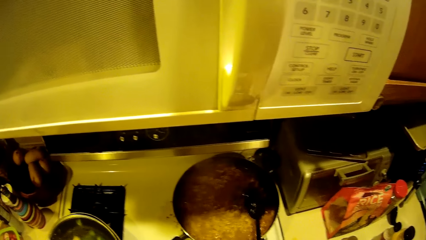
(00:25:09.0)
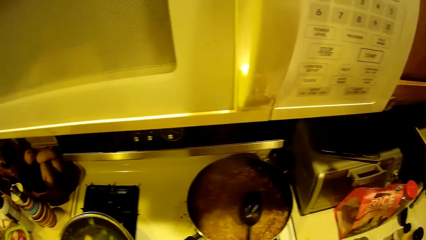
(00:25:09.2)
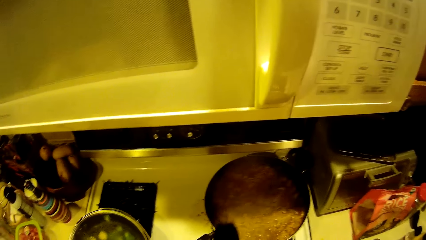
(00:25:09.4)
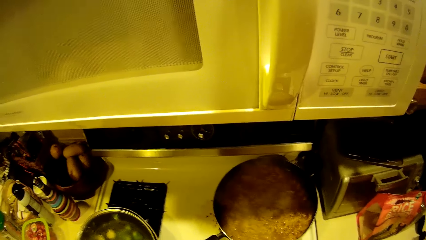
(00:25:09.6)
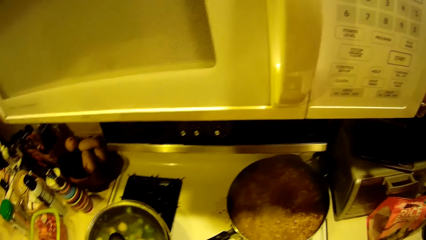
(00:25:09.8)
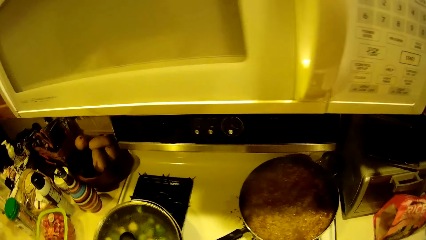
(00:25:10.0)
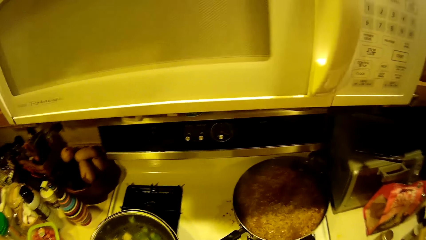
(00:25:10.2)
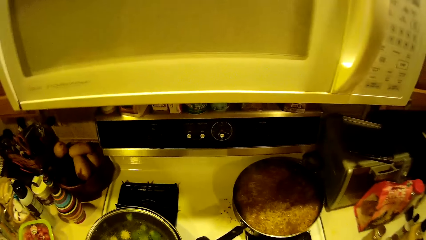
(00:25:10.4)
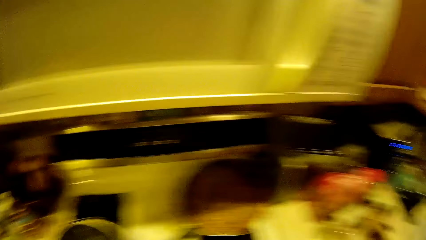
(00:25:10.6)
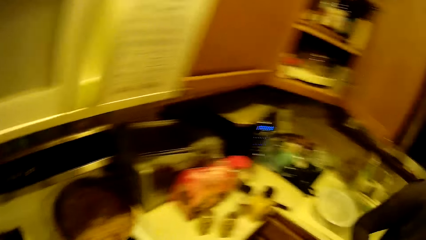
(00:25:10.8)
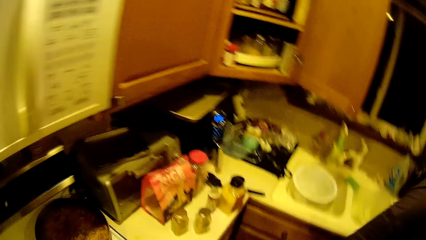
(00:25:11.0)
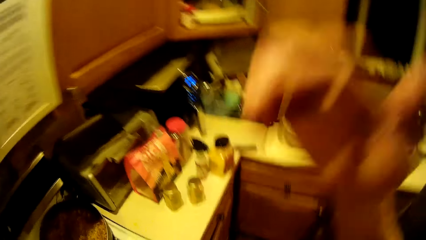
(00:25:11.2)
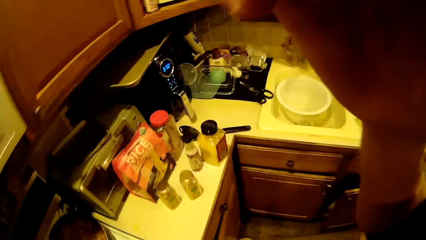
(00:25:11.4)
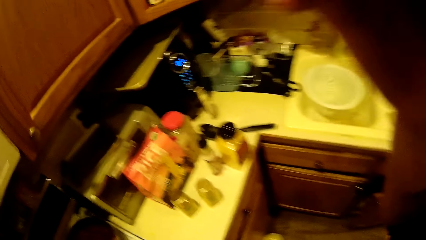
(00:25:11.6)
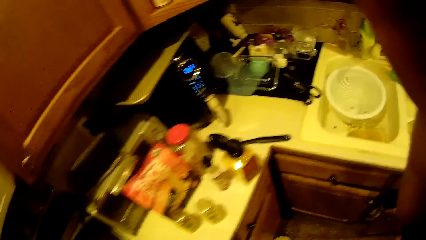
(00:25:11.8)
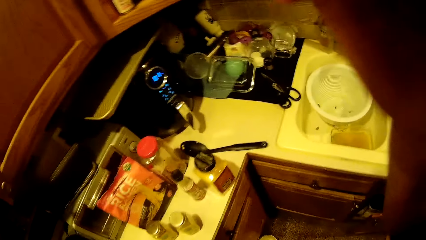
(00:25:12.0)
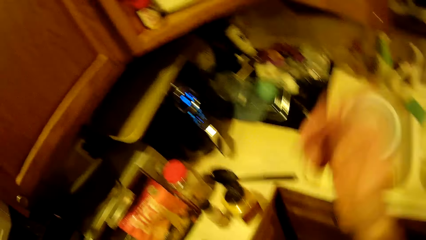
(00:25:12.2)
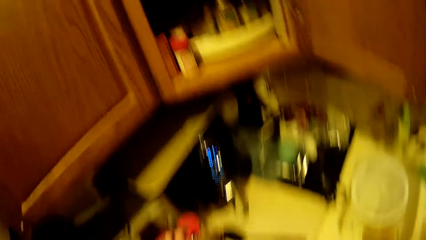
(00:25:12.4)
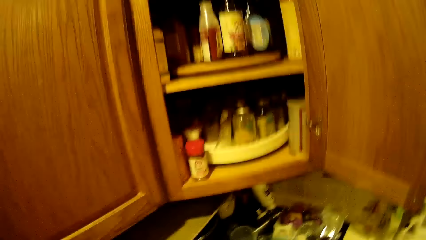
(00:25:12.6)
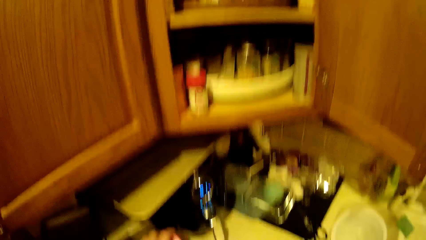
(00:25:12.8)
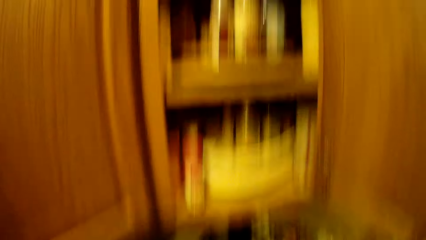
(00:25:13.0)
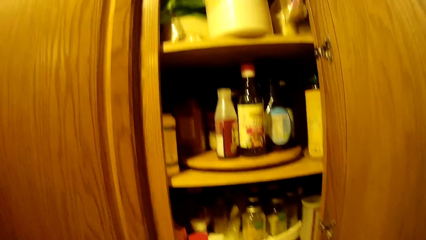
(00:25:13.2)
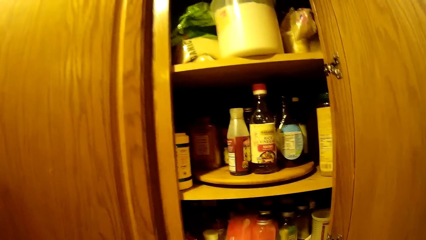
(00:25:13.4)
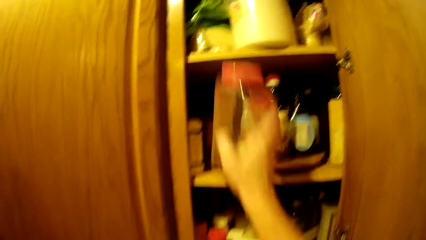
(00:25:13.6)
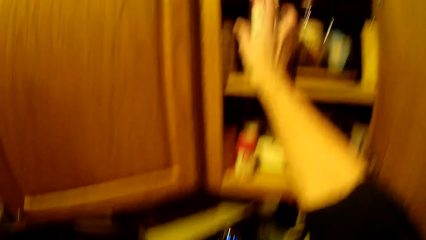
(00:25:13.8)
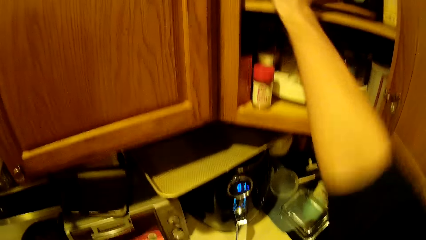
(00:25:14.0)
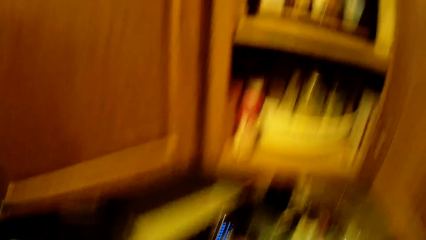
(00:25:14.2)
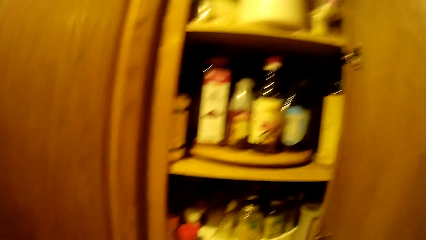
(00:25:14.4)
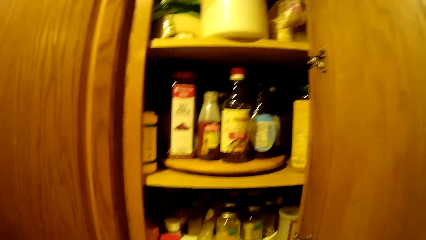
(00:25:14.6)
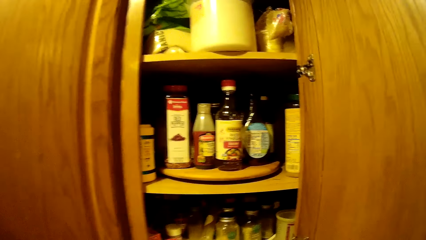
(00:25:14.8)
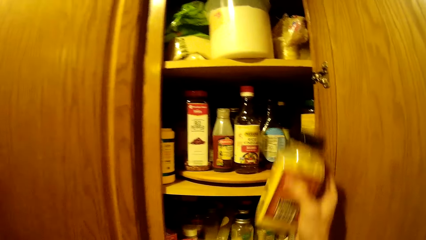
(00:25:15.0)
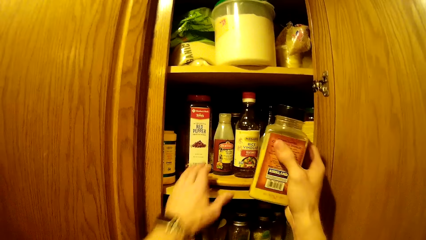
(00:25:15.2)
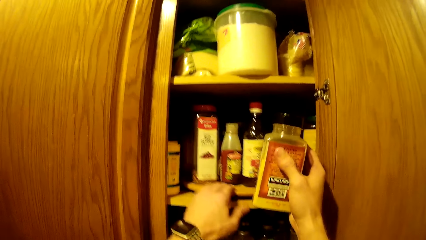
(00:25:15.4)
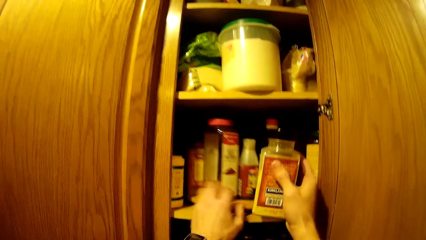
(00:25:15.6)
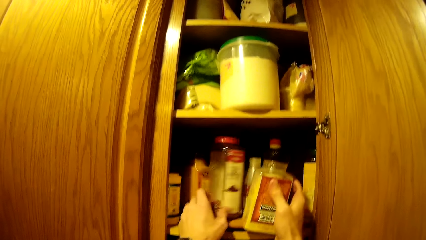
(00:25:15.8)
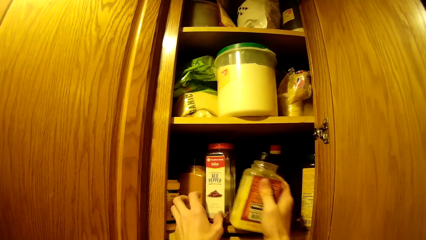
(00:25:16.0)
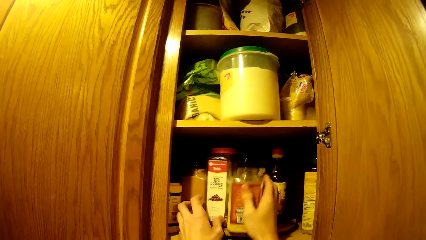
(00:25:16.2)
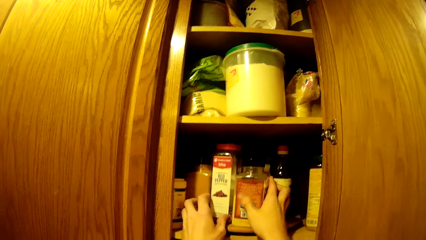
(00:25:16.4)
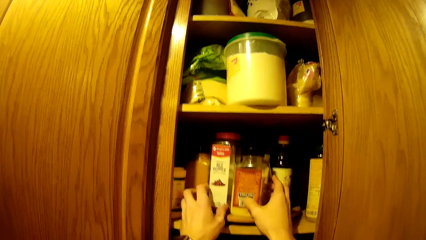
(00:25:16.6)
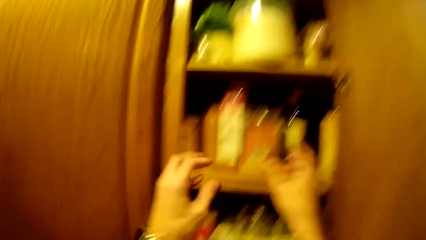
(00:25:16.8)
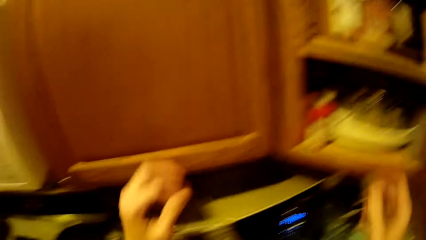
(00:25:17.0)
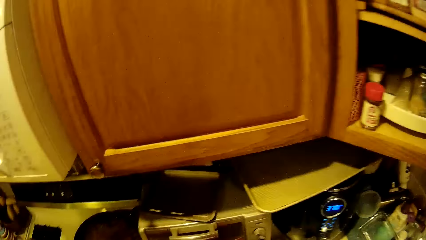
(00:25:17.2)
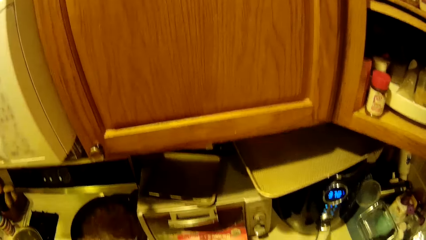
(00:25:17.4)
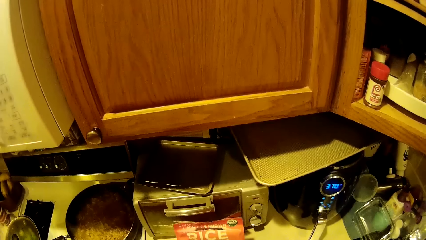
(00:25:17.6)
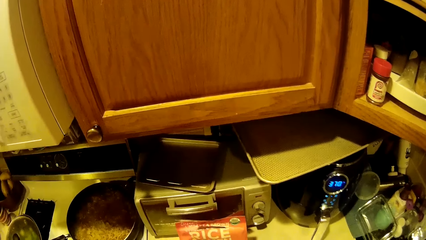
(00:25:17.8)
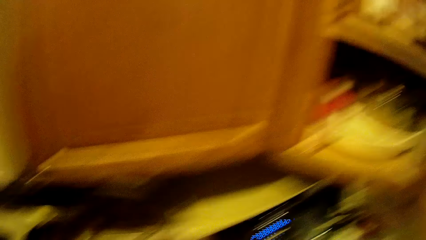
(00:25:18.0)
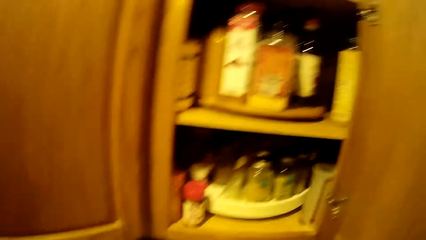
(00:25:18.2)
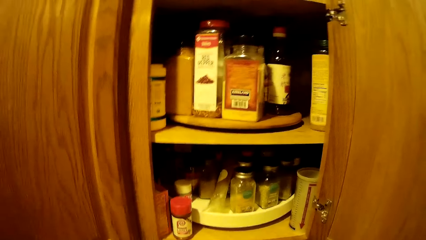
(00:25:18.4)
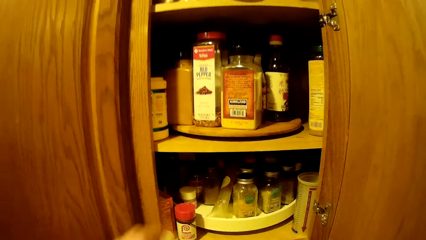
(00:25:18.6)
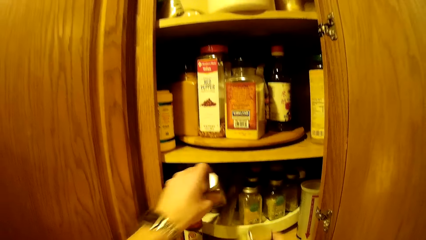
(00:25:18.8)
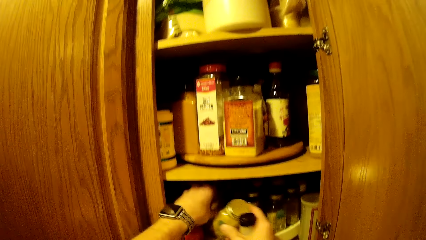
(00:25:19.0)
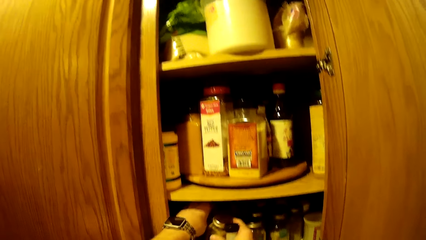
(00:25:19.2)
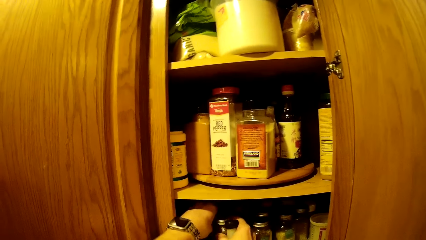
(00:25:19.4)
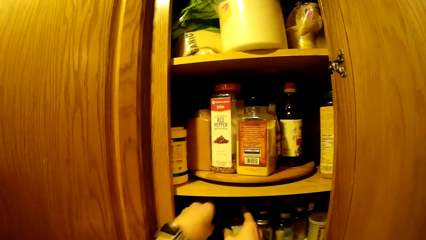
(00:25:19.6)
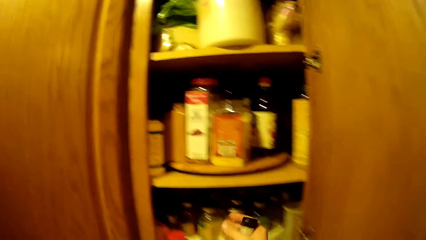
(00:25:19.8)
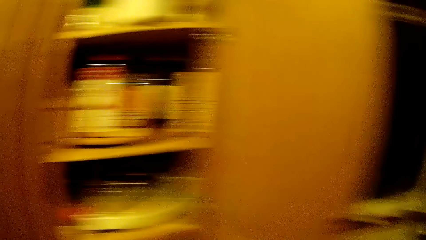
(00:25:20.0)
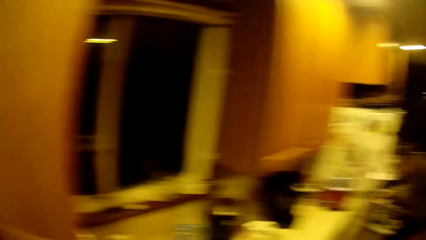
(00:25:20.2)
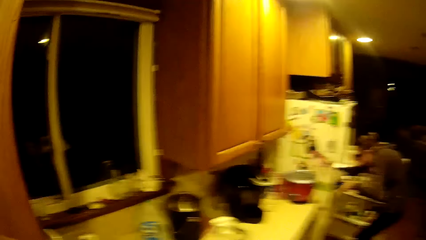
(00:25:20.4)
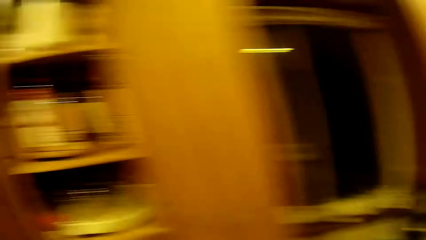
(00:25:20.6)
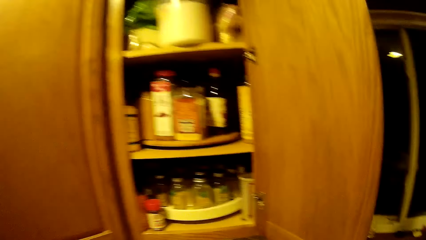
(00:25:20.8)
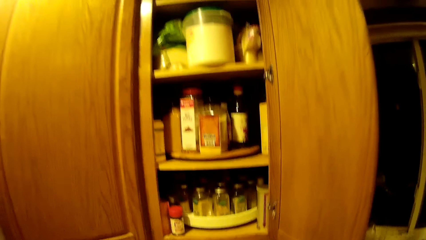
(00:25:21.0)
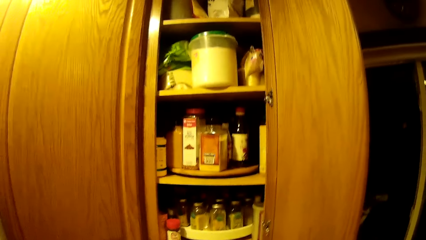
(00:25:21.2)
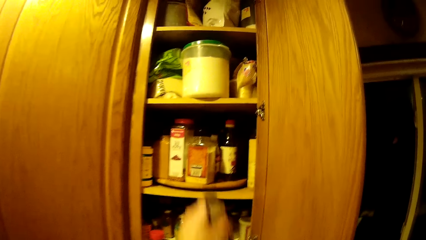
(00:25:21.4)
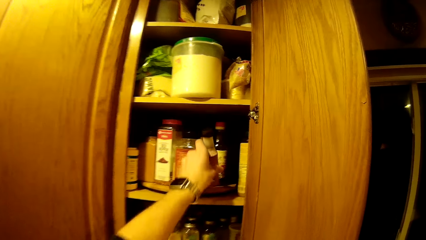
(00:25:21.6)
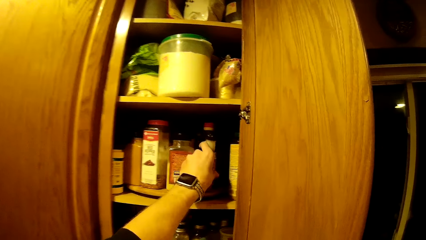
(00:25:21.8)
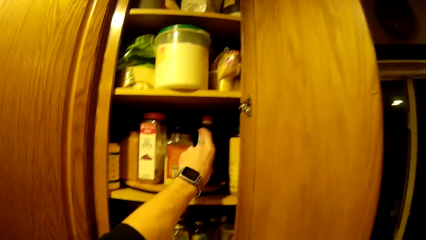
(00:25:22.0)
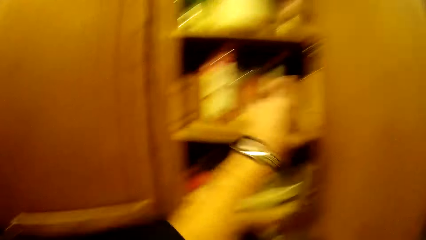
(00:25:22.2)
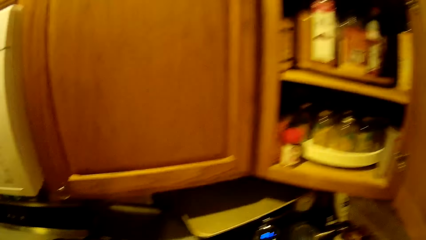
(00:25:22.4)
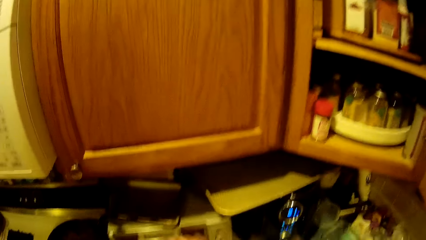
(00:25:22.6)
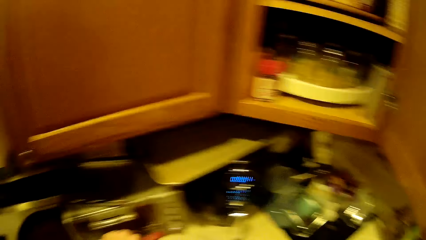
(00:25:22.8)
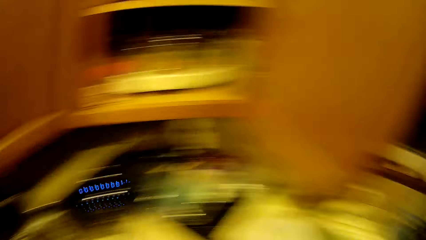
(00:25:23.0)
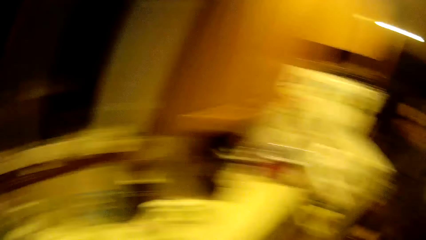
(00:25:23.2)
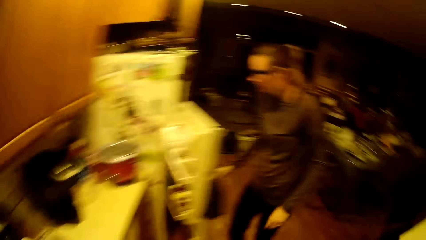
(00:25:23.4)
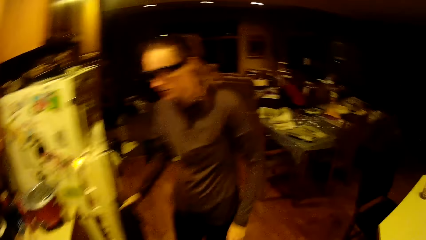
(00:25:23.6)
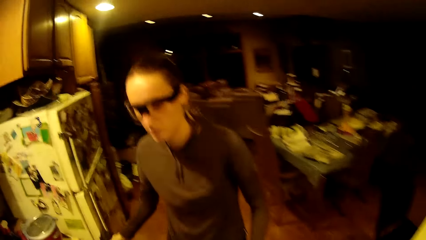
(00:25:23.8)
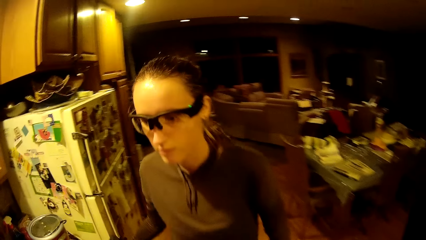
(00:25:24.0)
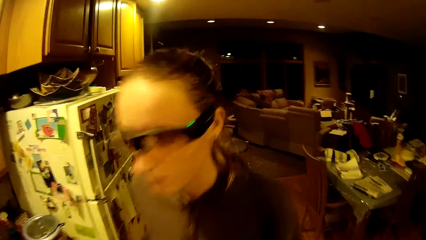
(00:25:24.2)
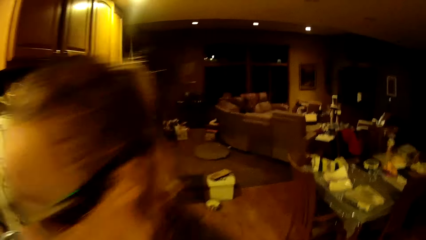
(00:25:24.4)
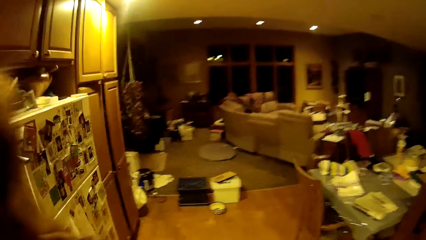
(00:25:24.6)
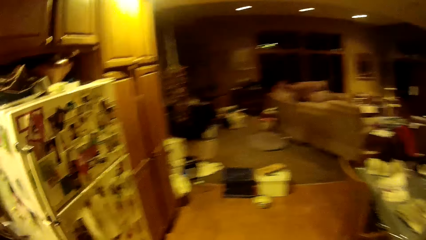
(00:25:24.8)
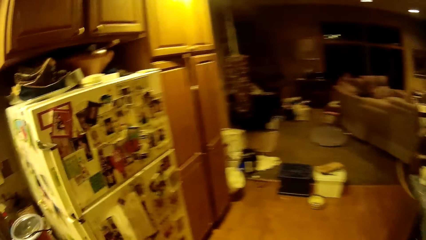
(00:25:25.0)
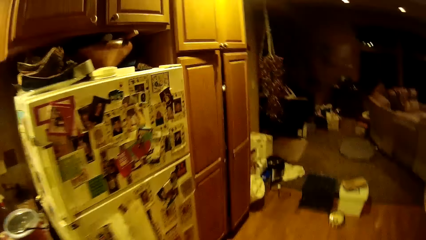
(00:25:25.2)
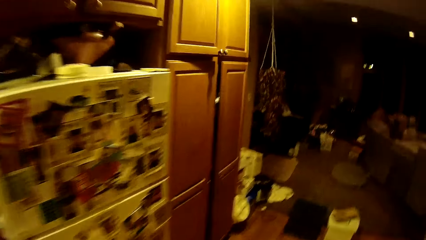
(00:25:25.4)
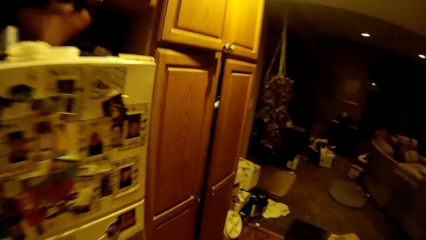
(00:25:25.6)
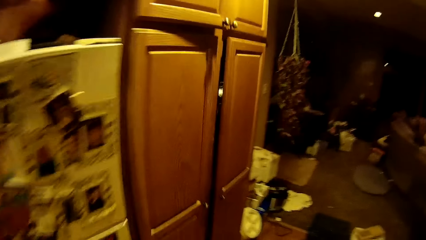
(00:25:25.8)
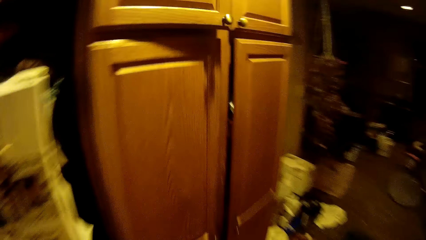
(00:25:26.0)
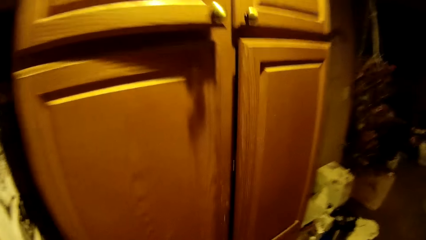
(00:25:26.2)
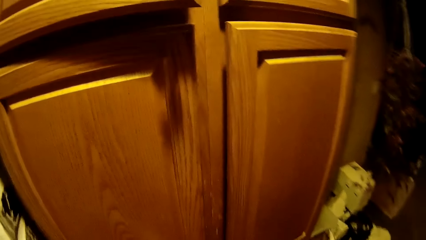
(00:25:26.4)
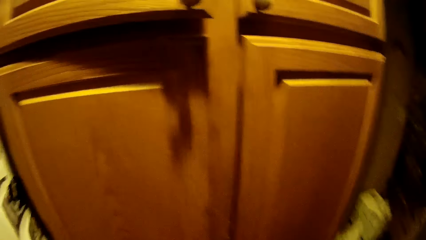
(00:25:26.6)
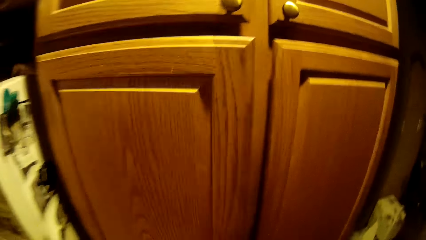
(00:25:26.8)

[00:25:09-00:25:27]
The camera wearer looks around the kitchen. They adjust the head camera. They hold something. They look around the kitchen. They put a bottle in the wall cabinet. They look around the kitchen. They put another bottle in the wall cabinet. They look around the kitchen. They put another bottle in the wall cabinet. They look around the kitchen. They put another bottle in the wall cabinet. They look around the kitchen. A man walks around the kitchen. The camera wearer walks around the kitchen.
